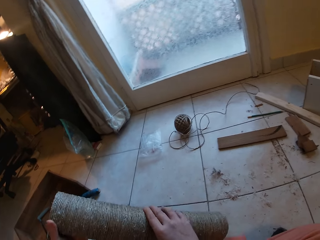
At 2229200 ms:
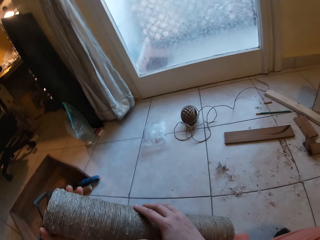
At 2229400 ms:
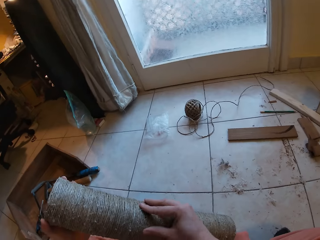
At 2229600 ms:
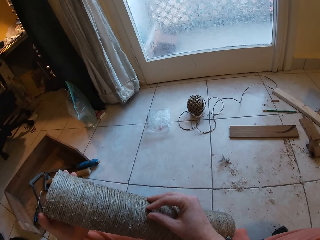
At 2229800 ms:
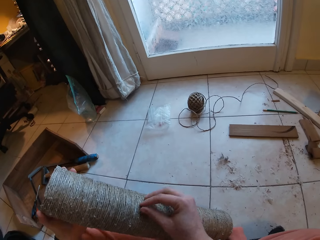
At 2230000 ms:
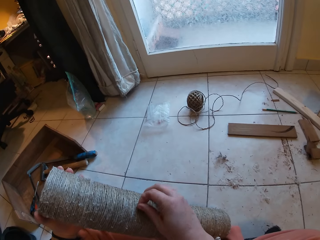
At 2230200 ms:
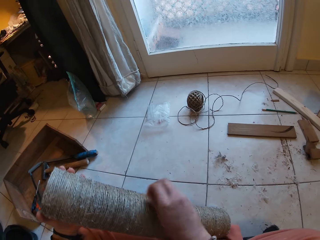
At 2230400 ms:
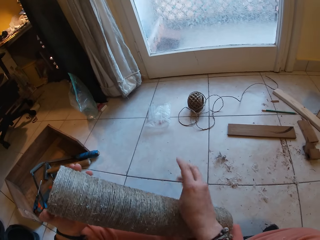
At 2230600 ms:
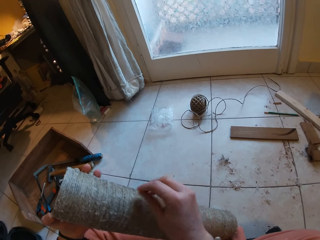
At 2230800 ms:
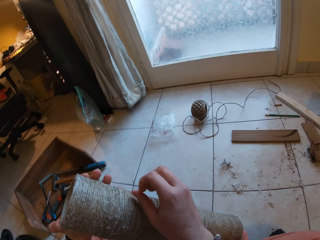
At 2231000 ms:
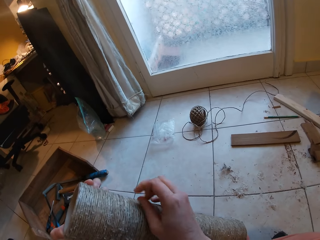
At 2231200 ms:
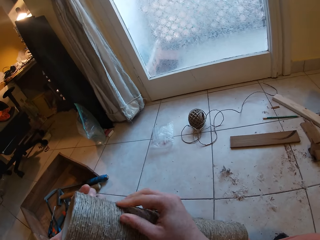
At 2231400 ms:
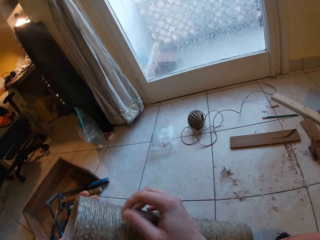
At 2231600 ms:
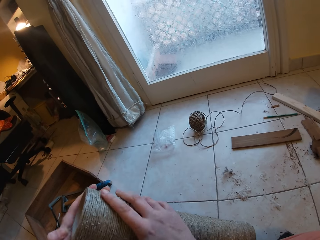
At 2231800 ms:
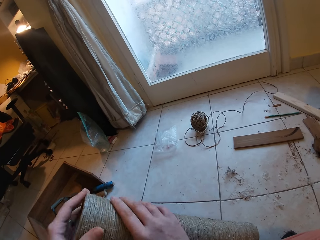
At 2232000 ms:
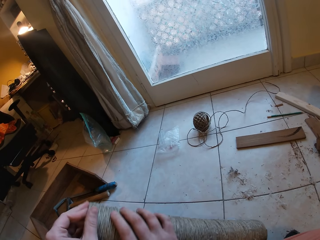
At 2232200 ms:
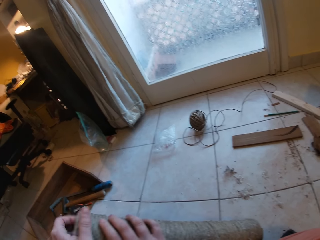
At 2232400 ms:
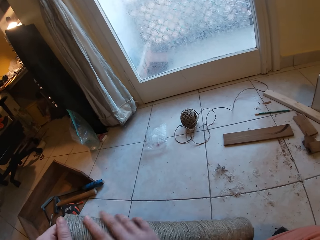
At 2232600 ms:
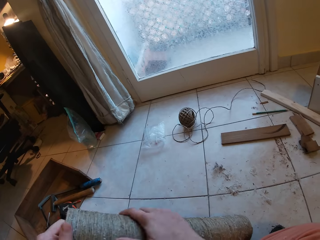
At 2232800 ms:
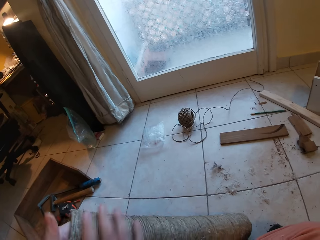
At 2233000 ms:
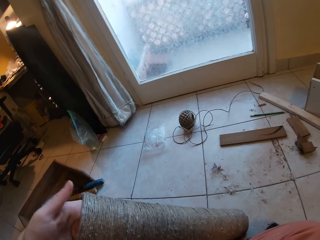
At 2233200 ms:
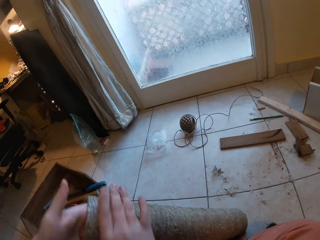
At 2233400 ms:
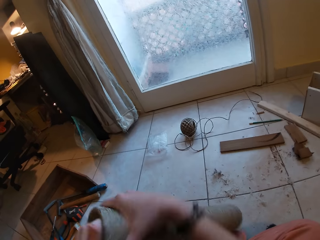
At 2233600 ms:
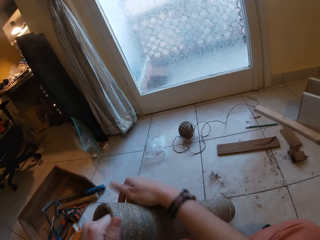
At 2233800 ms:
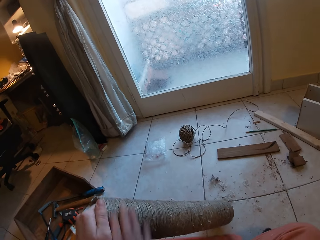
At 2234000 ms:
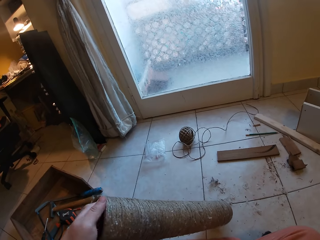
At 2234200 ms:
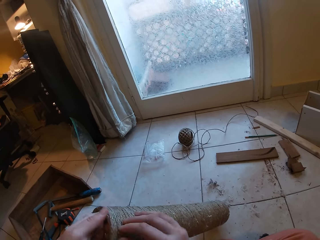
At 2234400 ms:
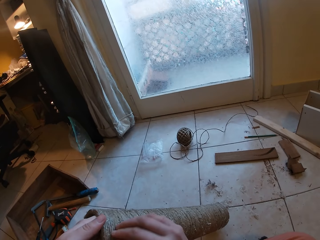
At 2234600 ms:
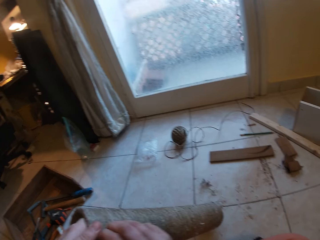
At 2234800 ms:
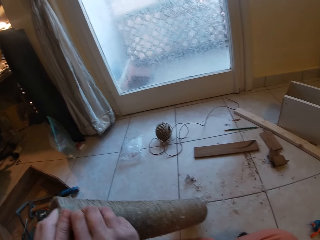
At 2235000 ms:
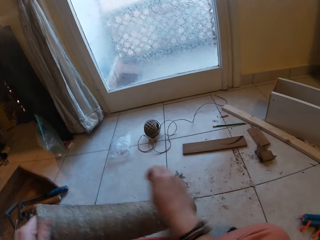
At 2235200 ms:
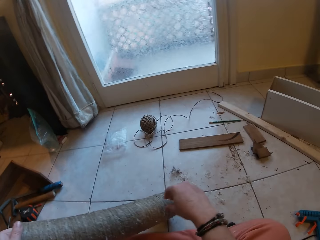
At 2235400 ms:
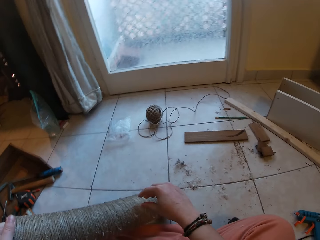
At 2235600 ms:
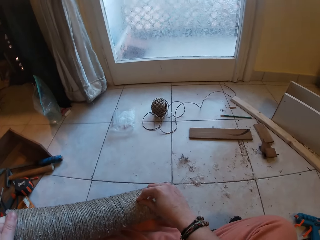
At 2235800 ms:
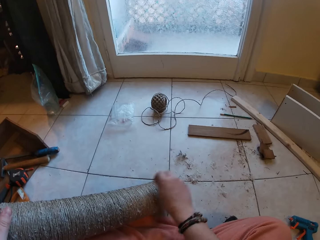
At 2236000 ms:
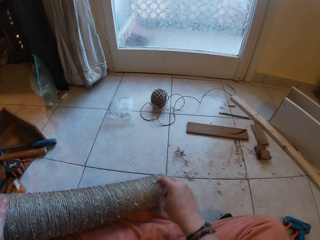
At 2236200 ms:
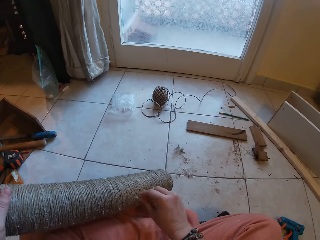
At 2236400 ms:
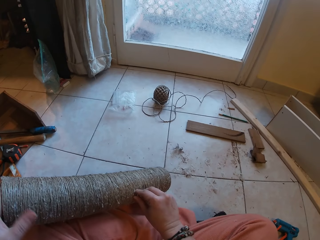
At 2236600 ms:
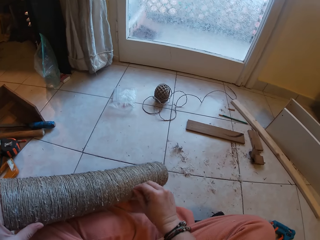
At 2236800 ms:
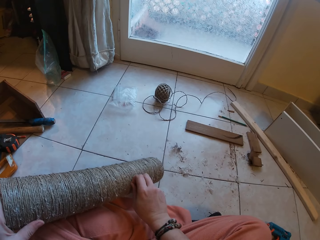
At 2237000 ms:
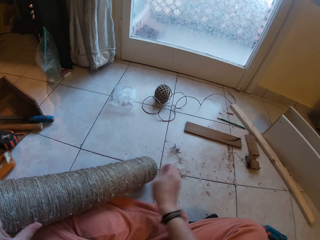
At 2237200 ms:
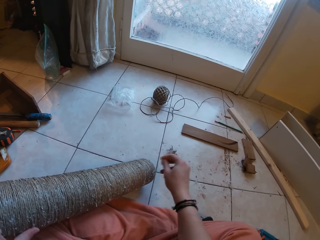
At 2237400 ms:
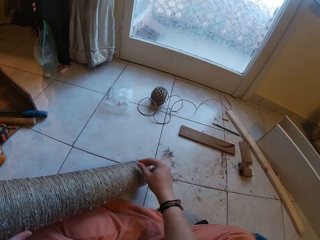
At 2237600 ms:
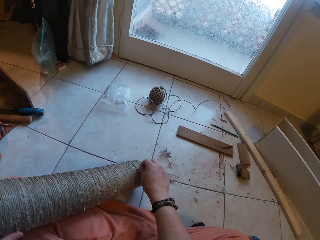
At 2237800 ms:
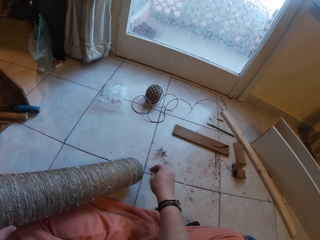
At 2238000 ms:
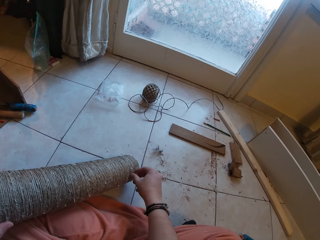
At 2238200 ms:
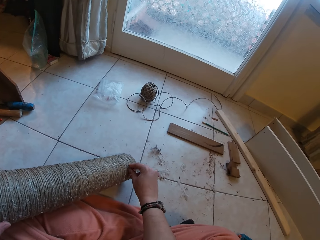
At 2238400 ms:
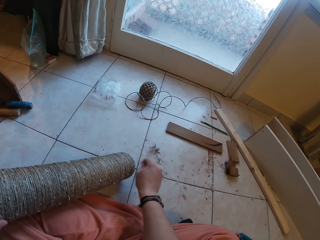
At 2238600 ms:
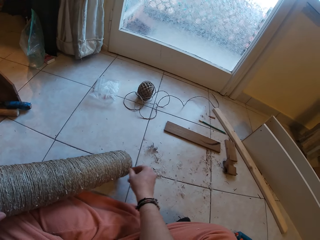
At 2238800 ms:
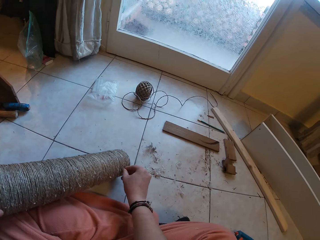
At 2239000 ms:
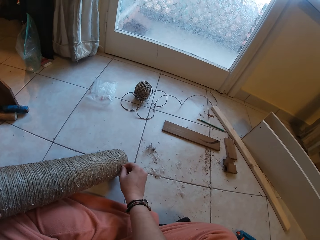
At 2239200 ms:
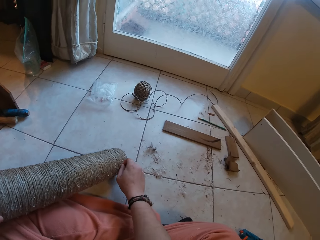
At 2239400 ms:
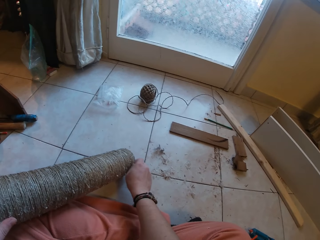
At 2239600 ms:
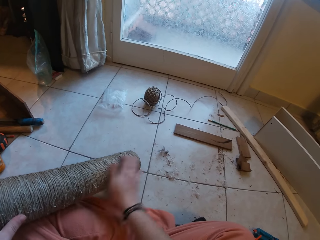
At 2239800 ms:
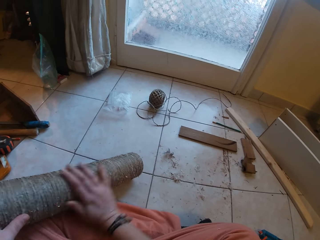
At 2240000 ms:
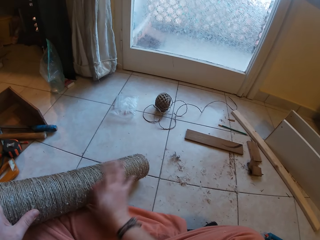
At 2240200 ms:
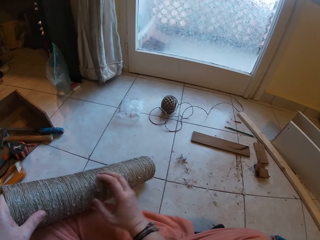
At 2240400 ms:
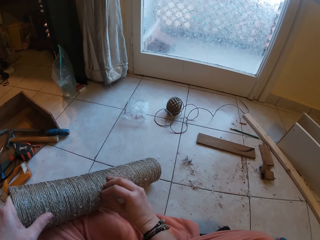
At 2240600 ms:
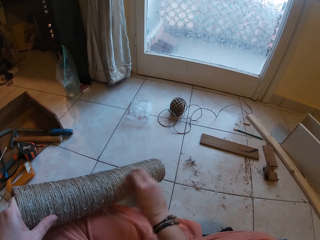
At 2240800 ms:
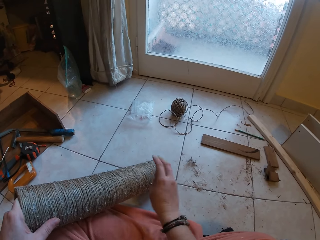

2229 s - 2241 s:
The camera wearer rotates the sisal thread.

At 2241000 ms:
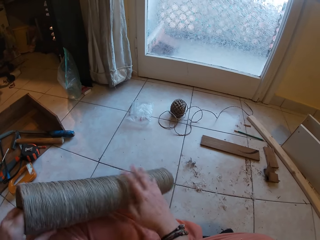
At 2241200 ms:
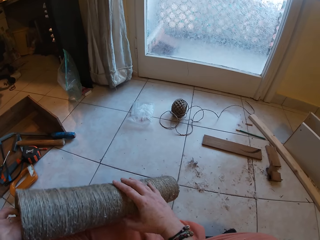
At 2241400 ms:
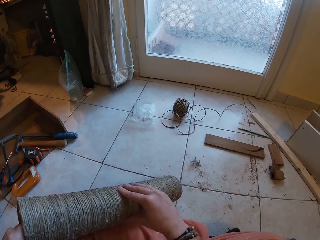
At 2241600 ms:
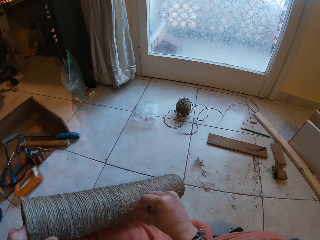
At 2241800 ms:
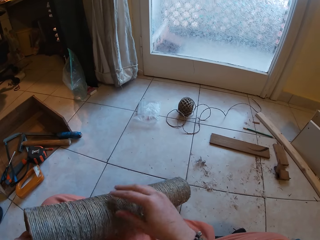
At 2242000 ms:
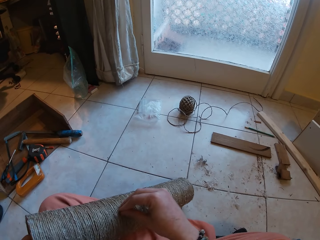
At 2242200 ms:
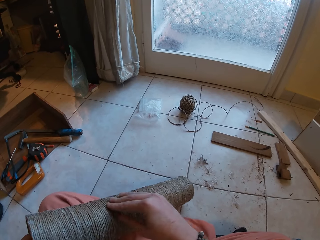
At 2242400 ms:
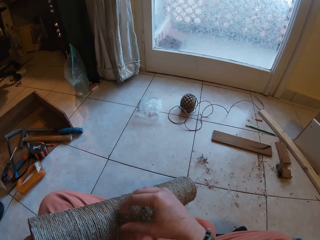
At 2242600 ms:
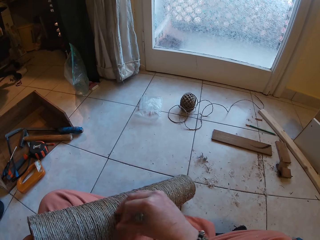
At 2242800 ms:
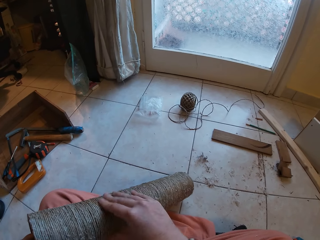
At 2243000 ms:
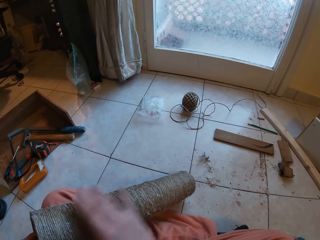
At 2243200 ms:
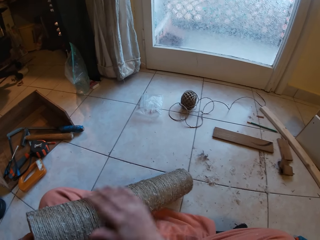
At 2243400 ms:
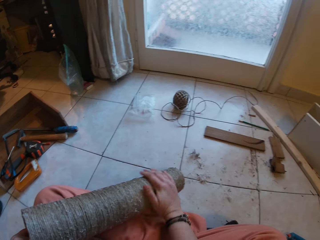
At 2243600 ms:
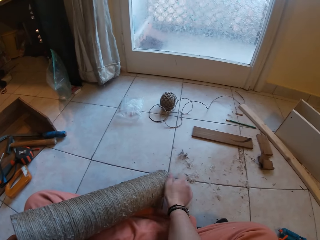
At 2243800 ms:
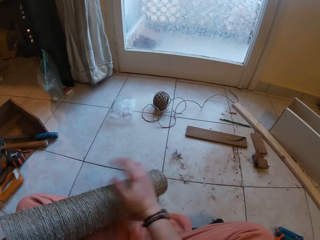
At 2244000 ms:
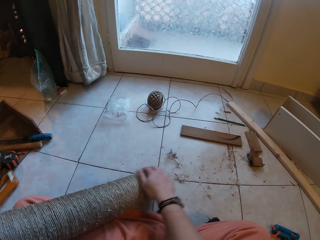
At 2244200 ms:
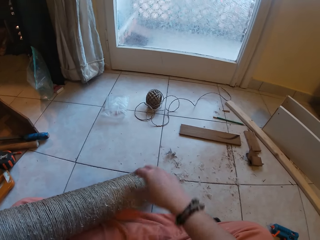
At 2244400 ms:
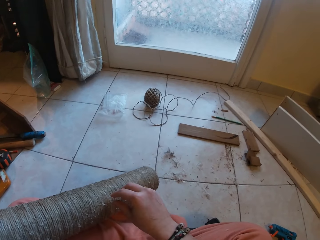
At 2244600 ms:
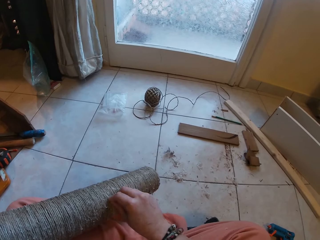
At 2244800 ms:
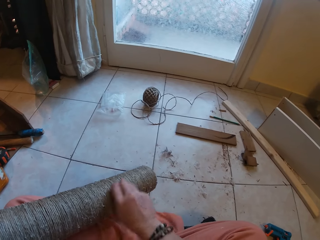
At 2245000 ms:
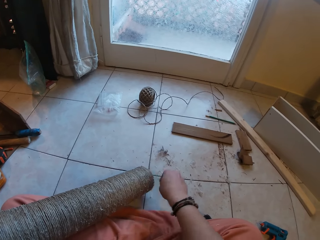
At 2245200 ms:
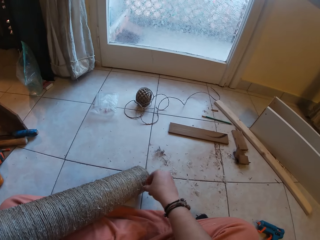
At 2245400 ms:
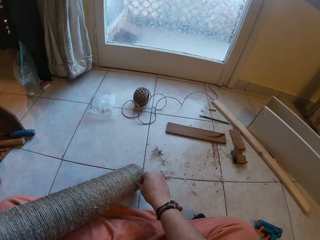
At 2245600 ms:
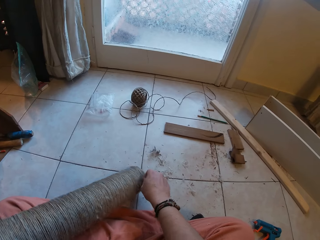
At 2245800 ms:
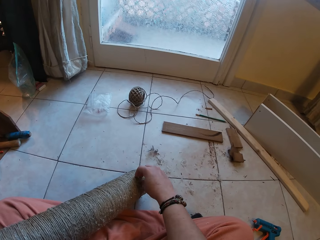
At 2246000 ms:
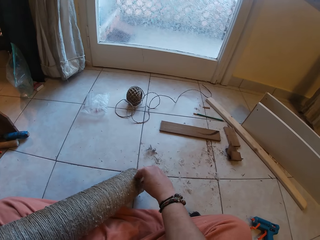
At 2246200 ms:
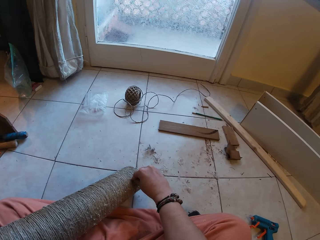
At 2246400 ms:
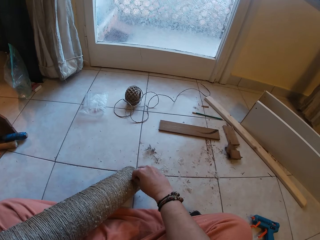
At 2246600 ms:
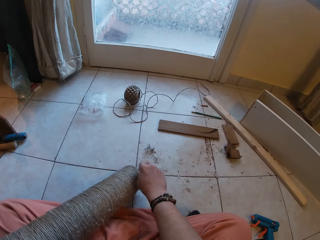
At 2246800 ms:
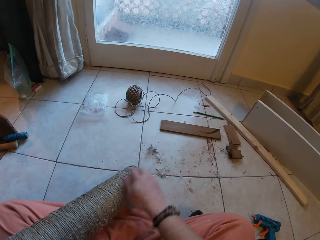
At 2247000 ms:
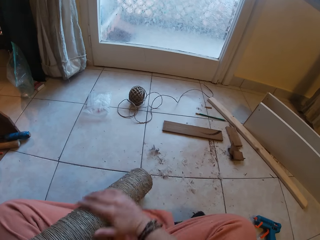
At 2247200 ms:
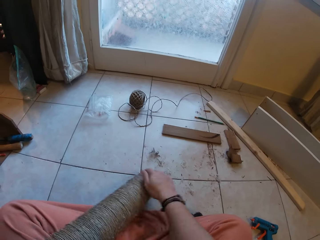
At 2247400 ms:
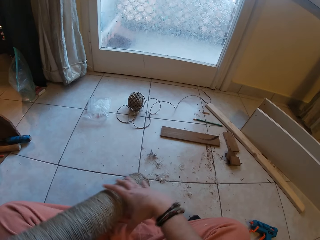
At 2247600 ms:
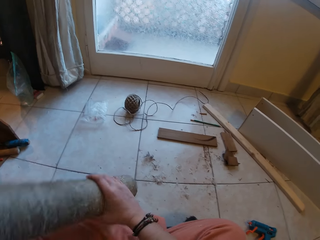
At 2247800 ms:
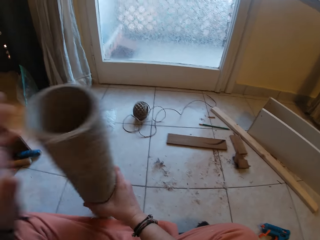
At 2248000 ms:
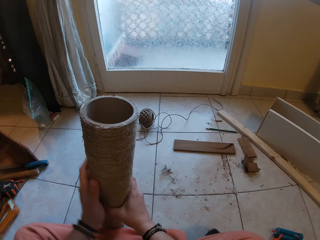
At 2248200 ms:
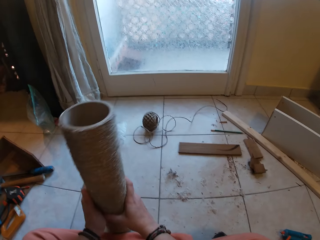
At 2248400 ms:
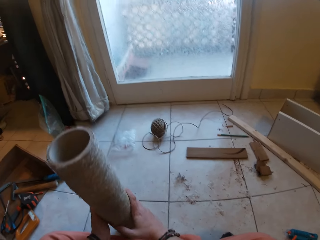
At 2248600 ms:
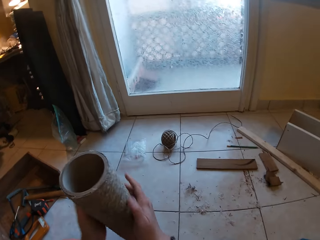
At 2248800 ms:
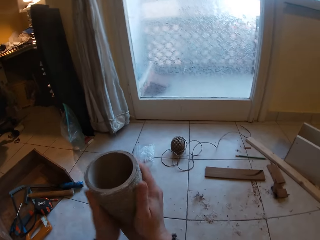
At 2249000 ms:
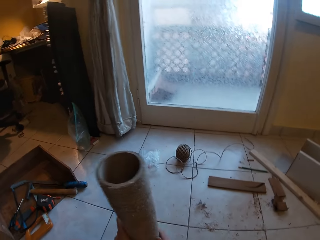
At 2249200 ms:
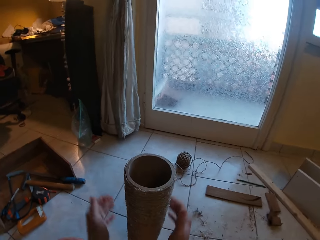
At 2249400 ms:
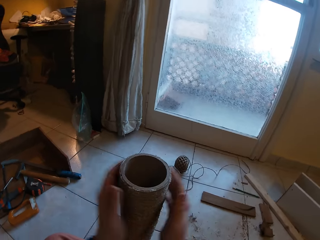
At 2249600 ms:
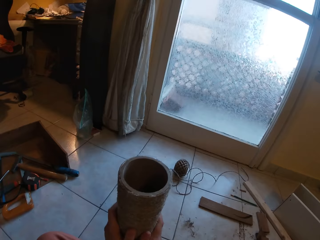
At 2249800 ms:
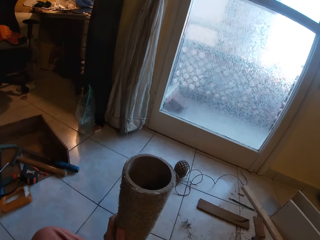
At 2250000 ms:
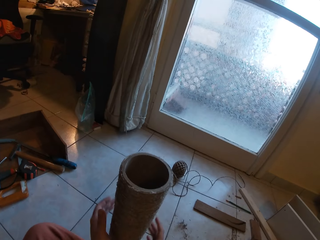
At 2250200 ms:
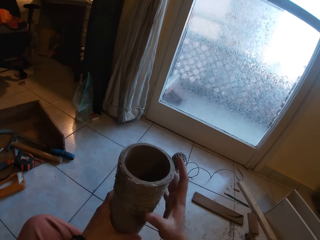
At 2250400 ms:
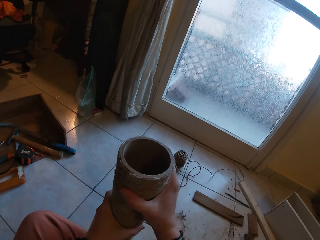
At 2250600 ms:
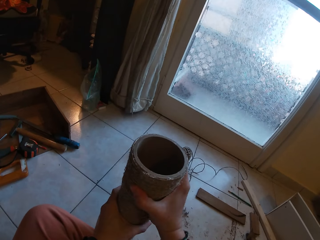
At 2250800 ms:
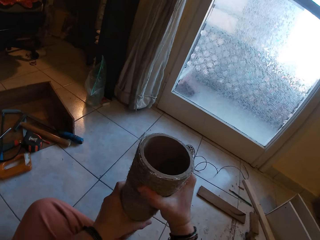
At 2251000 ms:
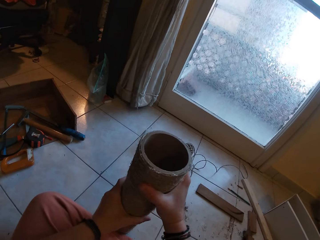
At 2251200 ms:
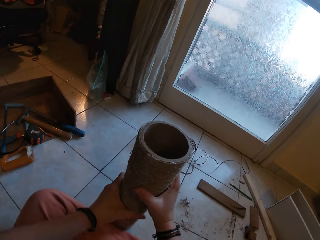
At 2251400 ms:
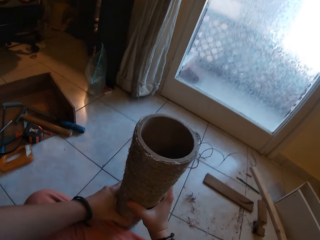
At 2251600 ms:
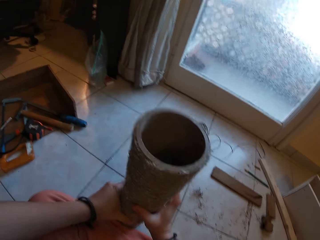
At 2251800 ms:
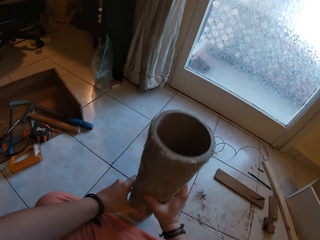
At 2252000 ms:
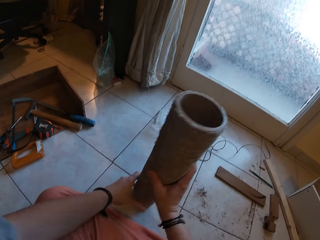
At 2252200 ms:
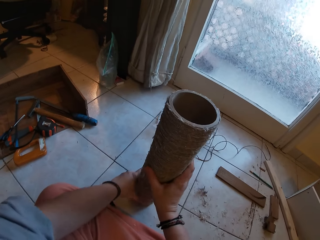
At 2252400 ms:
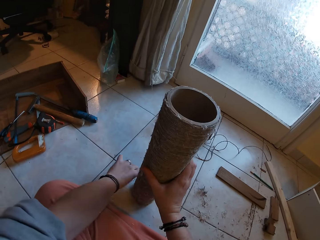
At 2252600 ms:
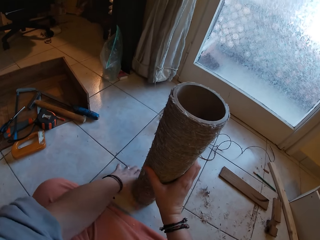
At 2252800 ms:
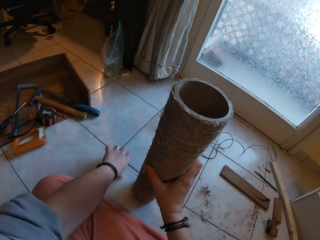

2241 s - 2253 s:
The camera wearer places the craft on the floor with both hands.
